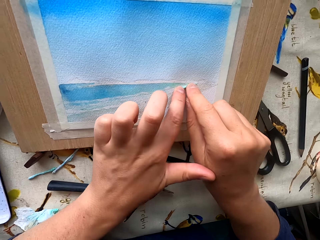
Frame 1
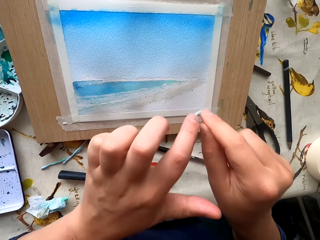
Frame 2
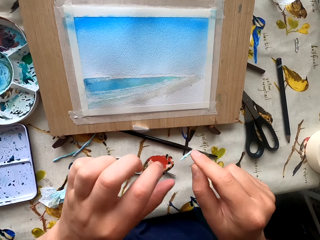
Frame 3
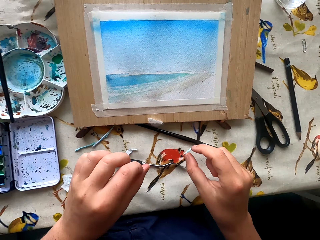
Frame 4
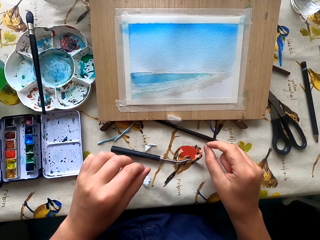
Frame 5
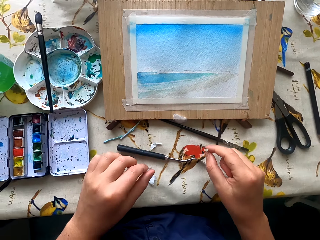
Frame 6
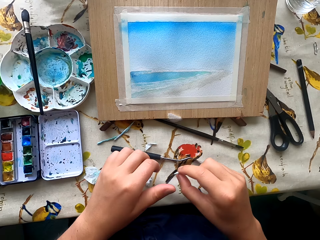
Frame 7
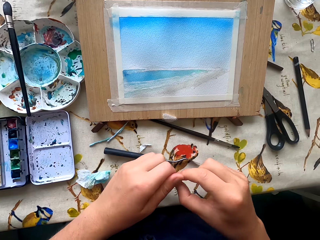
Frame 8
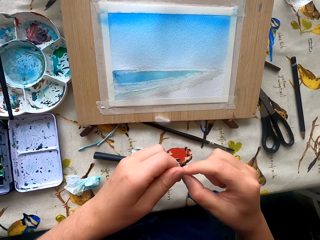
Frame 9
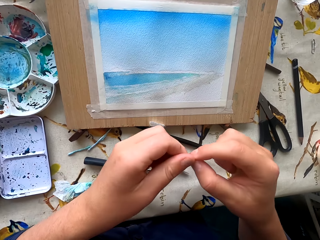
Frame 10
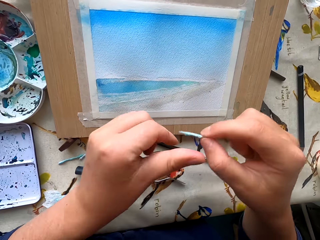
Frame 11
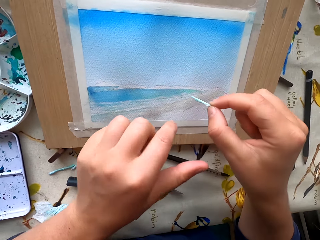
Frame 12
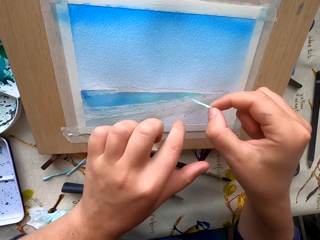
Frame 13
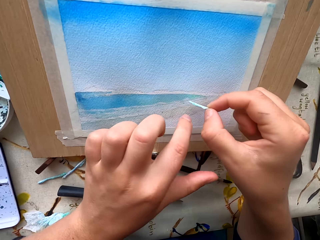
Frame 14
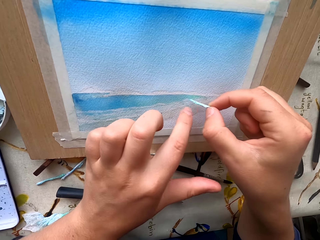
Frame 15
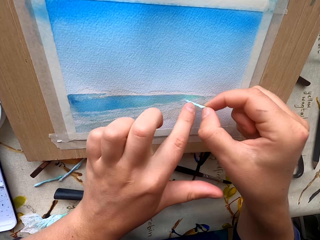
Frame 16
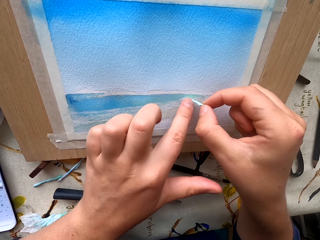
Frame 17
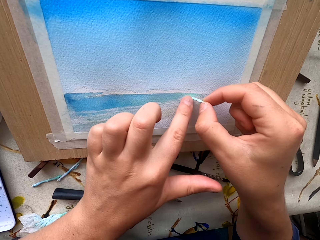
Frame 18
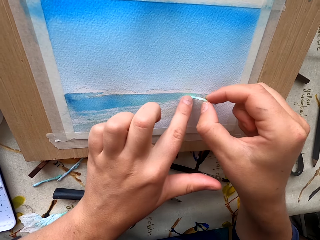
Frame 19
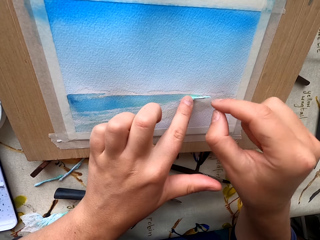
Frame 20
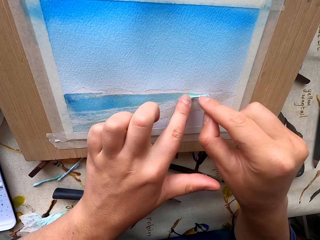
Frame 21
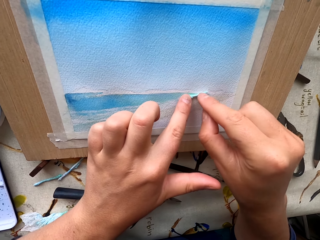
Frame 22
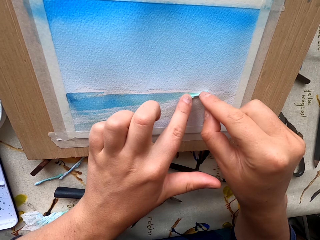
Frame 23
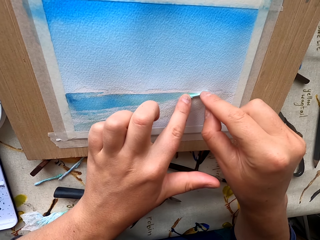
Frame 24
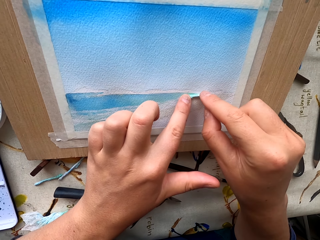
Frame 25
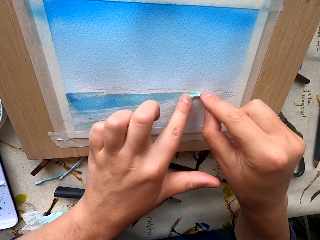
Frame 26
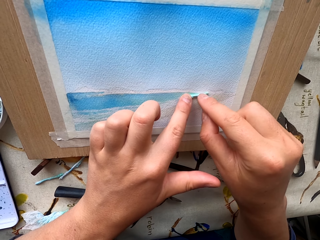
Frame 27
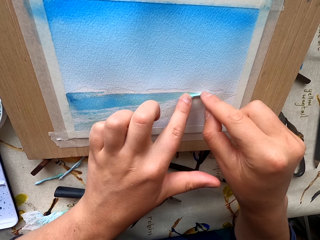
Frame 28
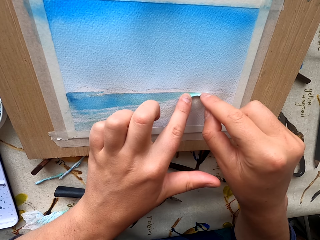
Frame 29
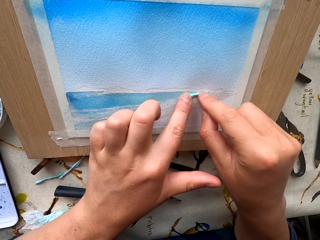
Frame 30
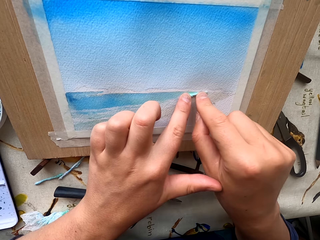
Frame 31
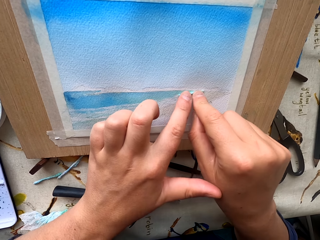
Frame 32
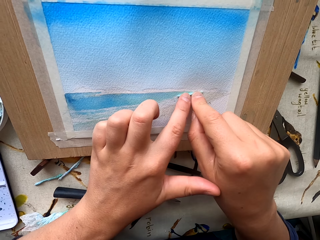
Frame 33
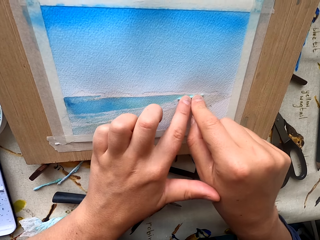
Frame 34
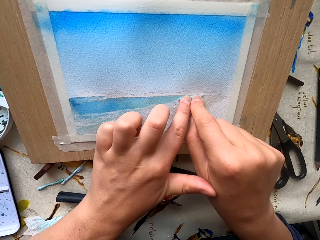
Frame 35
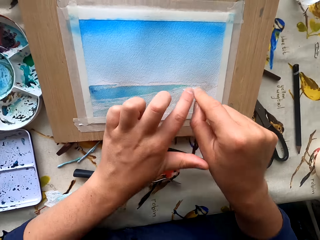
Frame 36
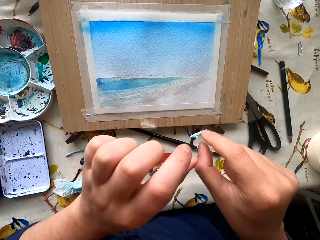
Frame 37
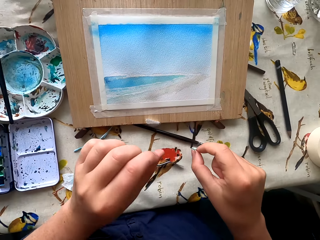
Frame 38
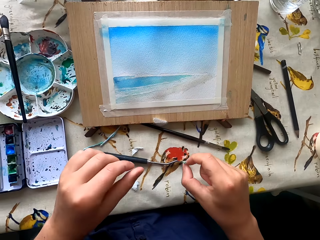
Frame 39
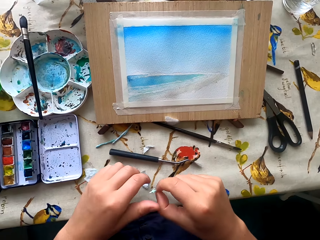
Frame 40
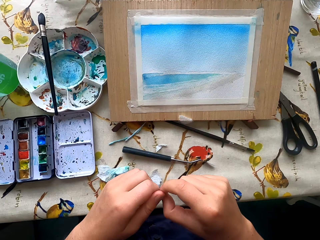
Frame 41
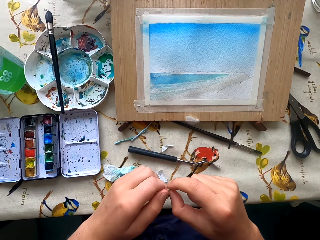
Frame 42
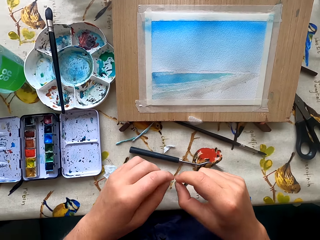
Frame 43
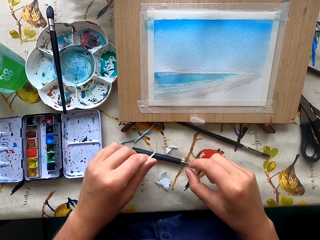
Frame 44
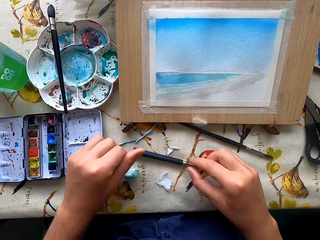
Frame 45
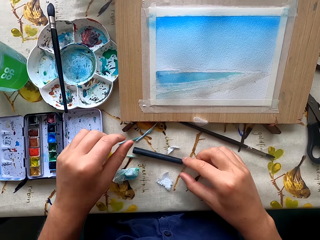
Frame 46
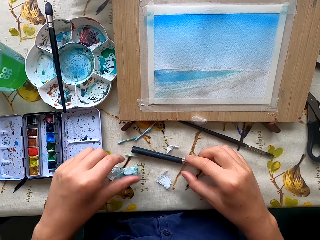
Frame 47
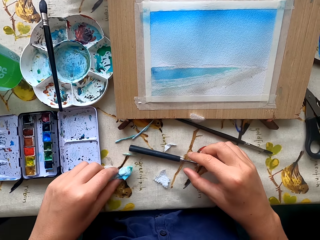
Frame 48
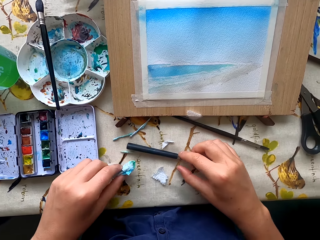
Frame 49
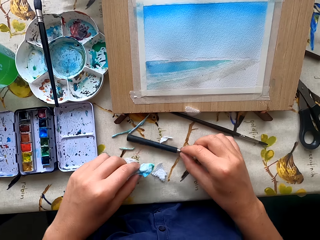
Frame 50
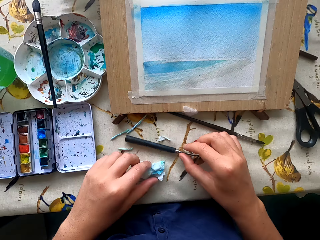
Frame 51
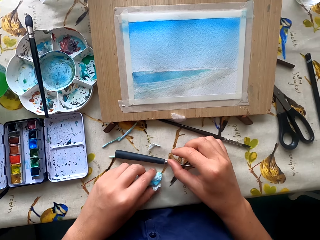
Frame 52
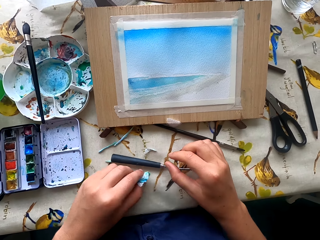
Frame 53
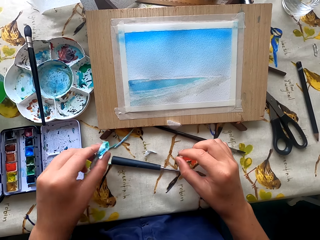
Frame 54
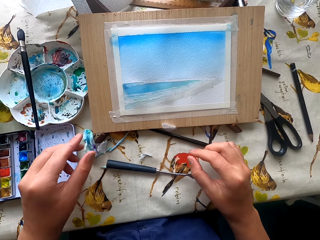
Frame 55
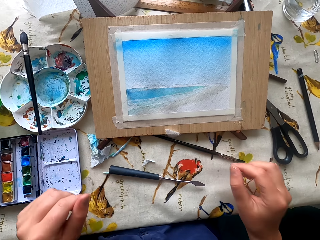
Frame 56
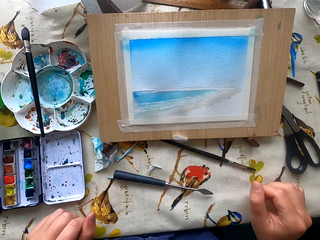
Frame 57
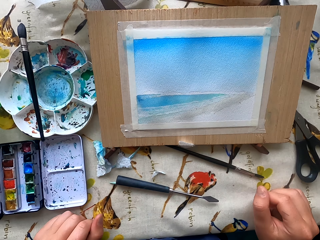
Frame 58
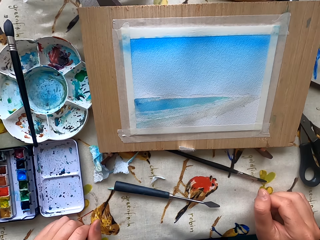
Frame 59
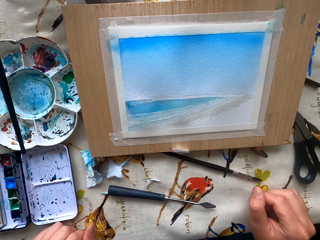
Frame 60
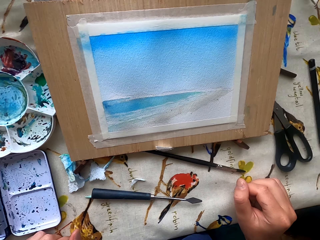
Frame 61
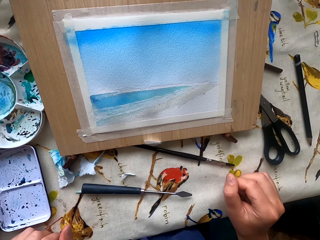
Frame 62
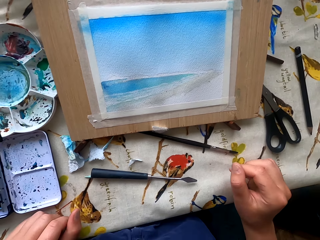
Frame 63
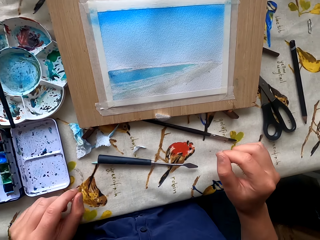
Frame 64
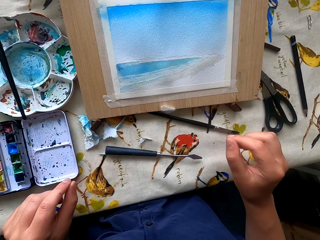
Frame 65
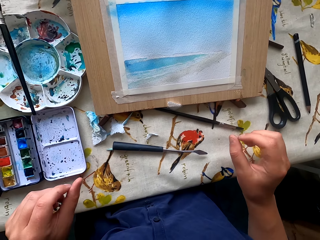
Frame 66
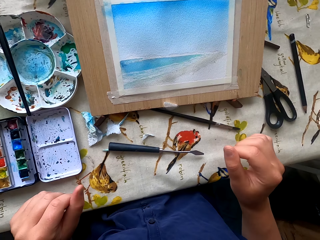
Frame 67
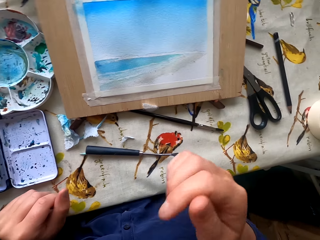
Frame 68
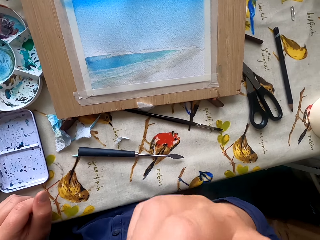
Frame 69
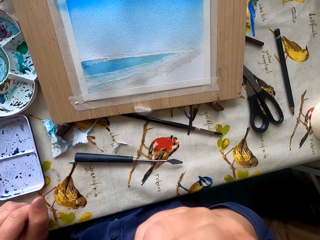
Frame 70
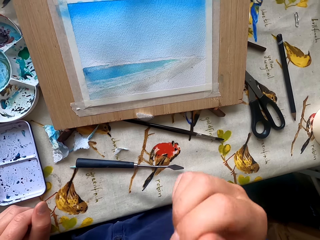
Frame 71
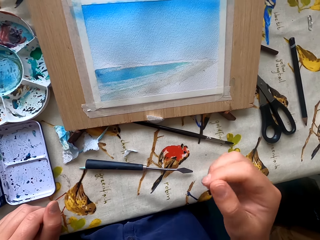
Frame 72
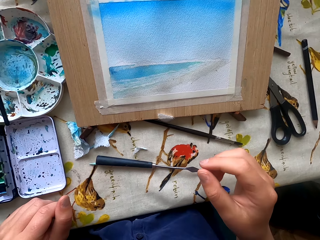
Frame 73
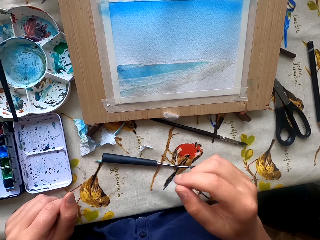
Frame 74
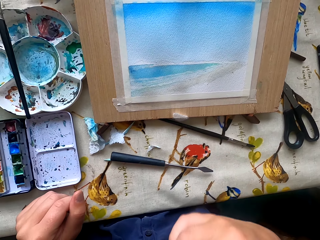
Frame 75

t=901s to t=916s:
The camera wearer stares at the painting. They dry the painting with the paper. They stare at the painting. They drop the tissue. They pick up the tissue from the table. They drop the tissue. They stare at the painting.

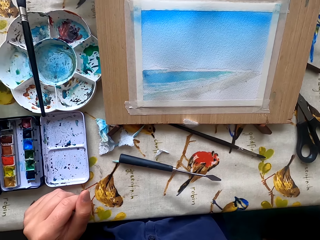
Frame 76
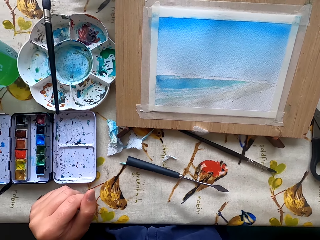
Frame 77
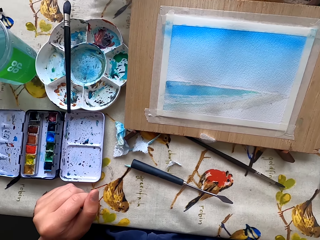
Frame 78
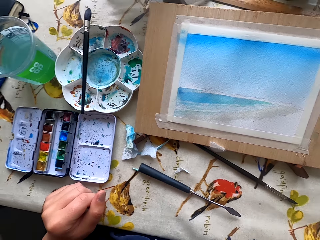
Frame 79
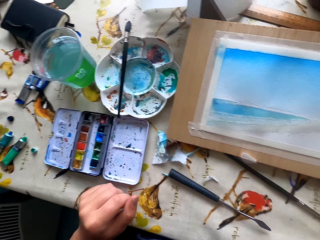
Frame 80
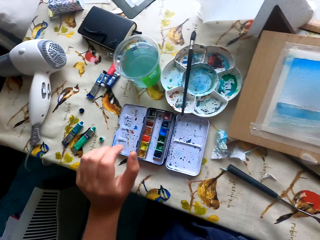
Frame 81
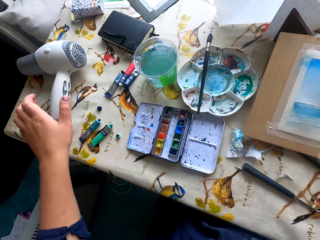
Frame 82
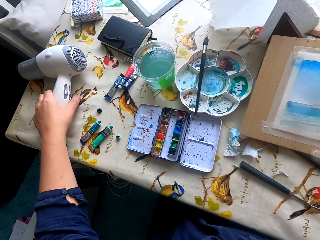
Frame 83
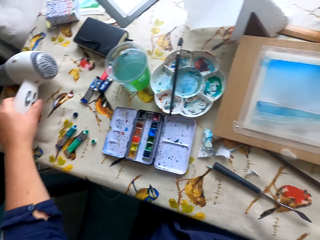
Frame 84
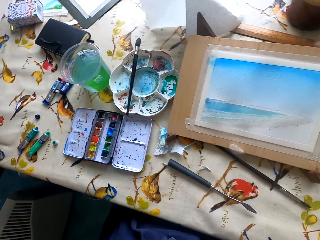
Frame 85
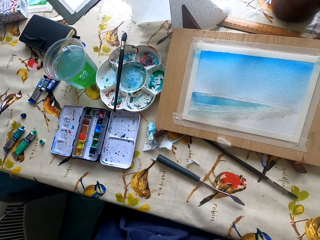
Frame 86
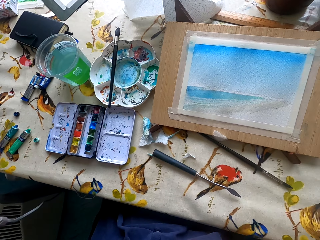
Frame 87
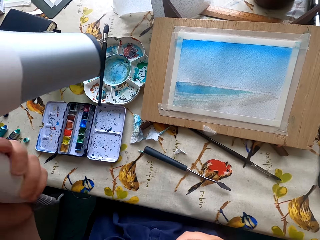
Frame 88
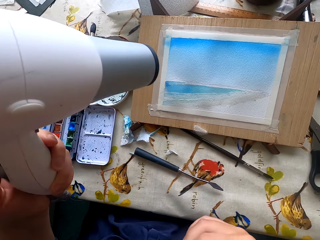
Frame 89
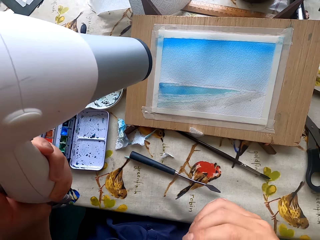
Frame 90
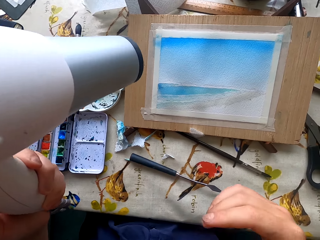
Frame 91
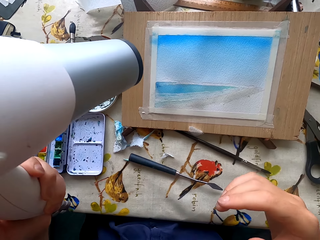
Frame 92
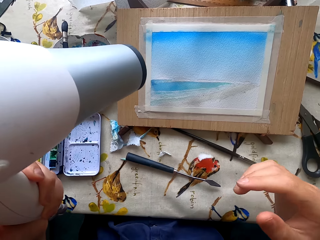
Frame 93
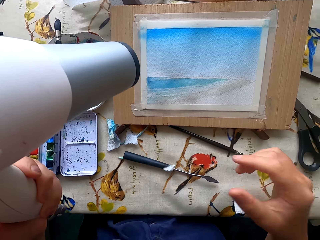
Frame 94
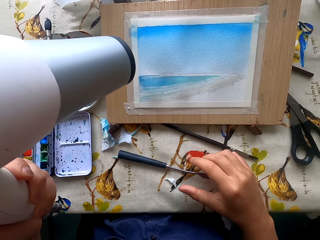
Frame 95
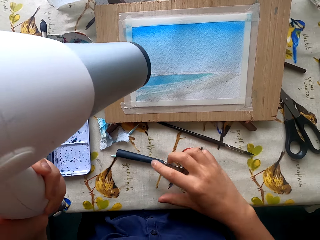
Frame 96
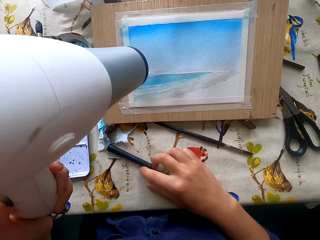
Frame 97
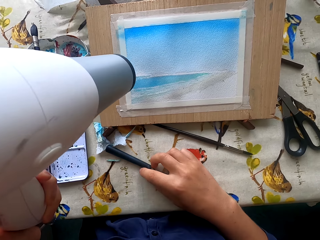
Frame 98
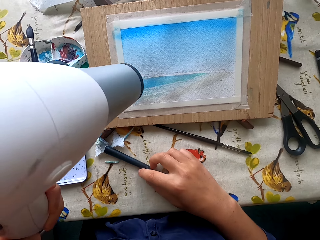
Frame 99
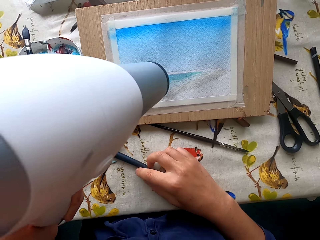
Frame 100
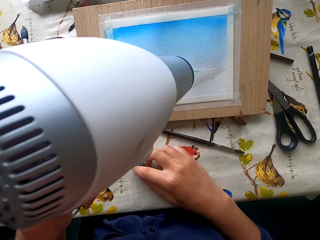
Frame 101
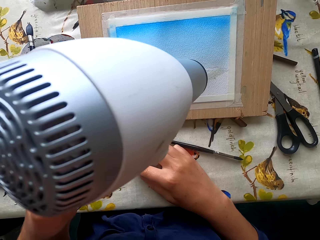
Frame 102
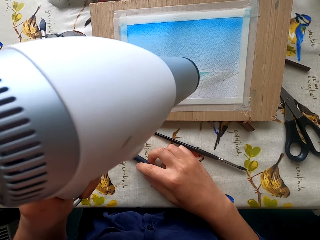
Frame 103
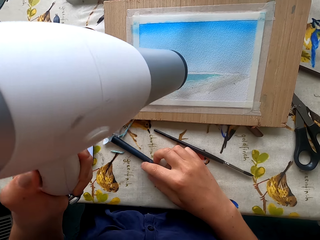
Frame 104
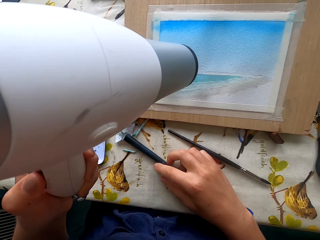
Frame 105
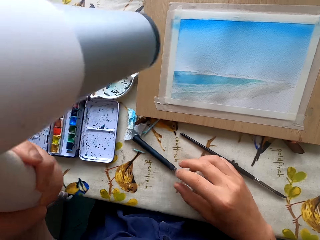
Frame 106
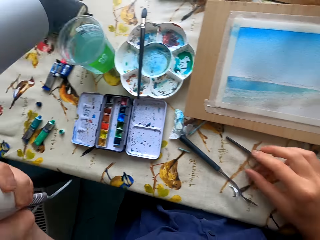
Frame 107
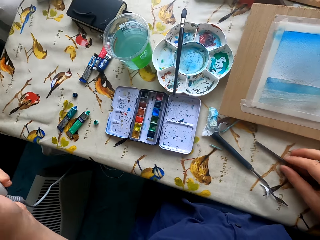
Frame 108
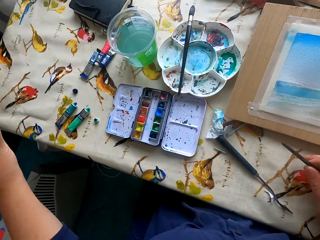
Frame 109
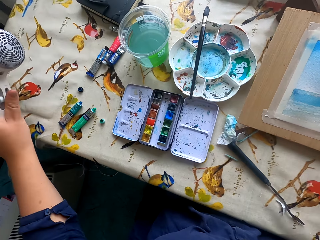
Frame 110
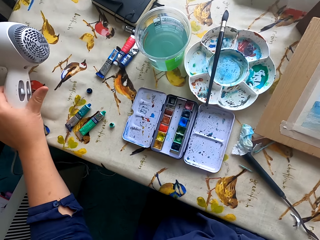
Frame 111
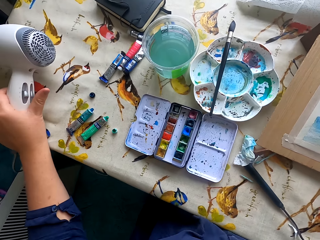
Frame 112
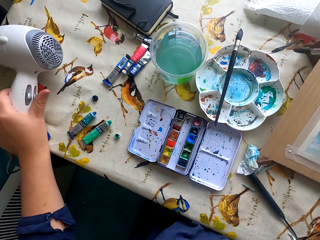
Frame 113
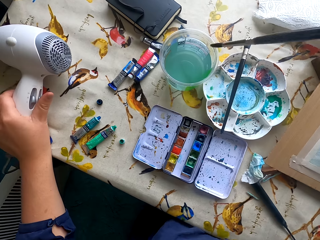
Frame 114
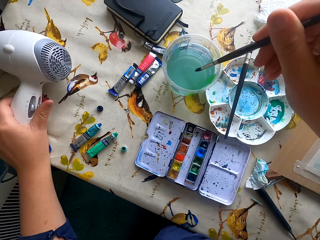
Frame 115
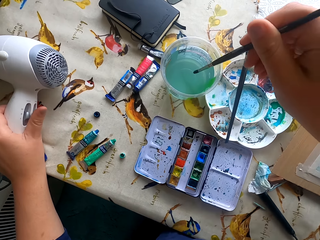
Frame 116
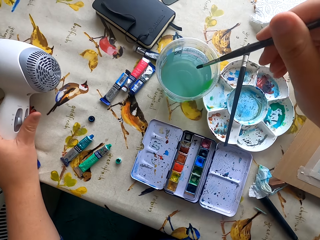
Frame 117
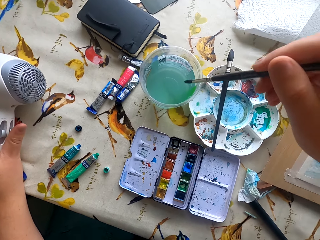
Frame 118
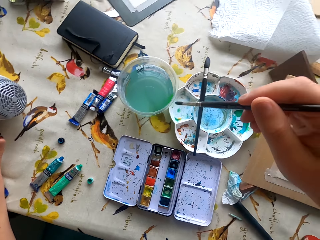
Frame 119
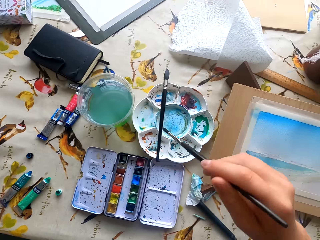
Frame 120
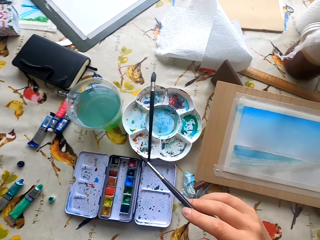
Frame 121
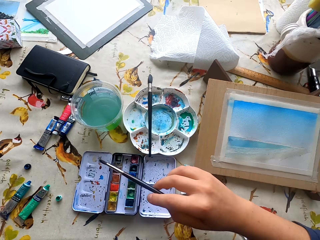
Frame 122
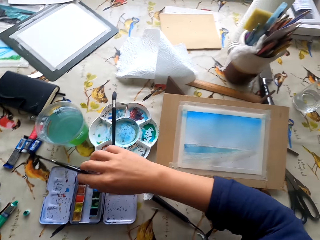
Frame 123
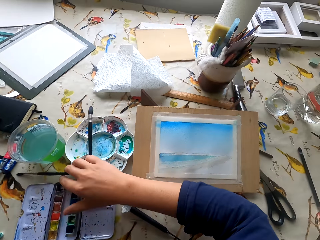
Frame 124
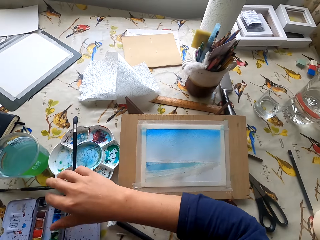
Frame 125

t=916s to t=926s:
The camera wearer picks up the blower from the table. They dry the drawing paper. They place the blower on the table. They dip the paintbrush in water.
